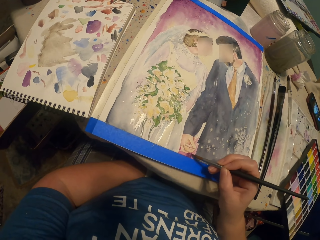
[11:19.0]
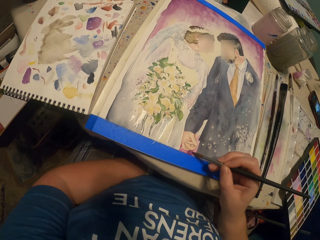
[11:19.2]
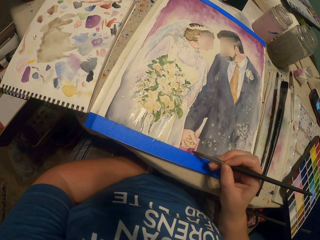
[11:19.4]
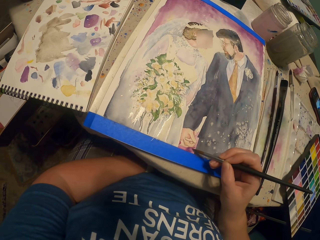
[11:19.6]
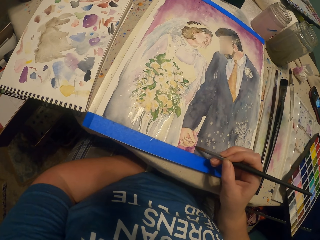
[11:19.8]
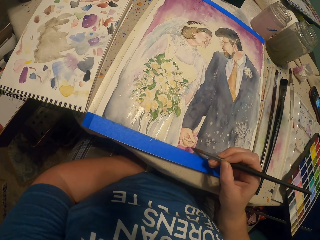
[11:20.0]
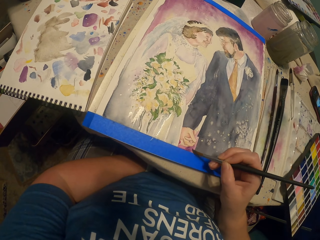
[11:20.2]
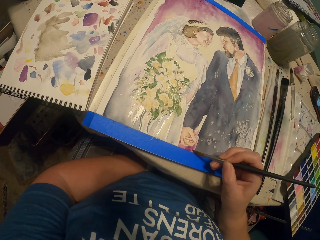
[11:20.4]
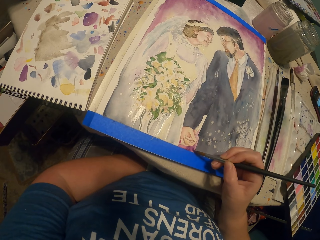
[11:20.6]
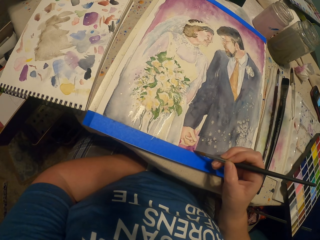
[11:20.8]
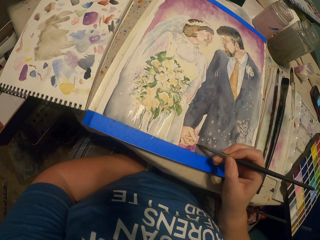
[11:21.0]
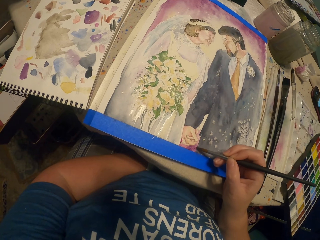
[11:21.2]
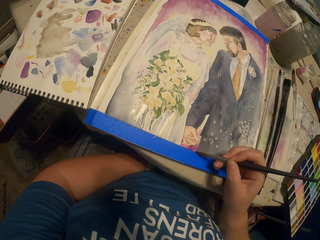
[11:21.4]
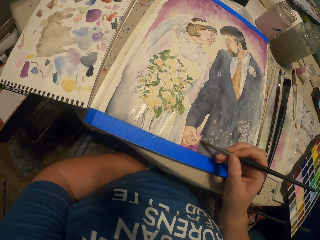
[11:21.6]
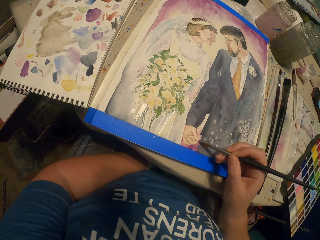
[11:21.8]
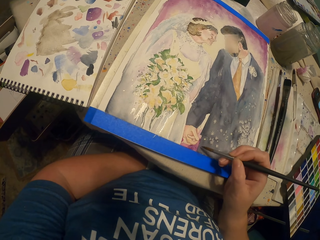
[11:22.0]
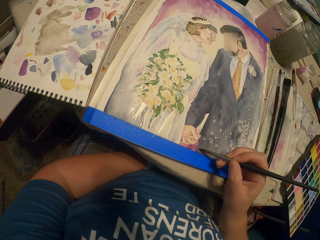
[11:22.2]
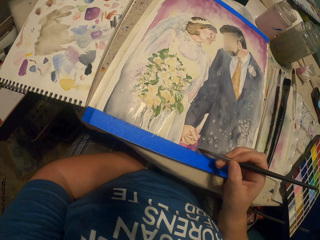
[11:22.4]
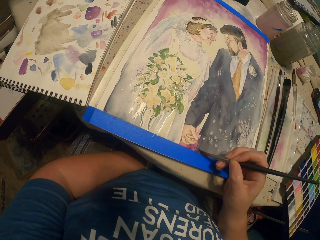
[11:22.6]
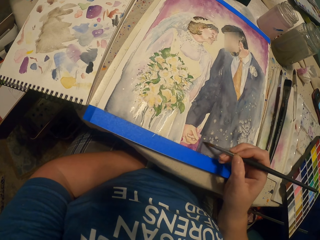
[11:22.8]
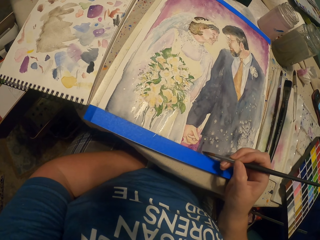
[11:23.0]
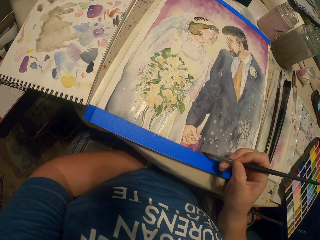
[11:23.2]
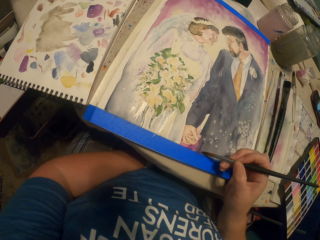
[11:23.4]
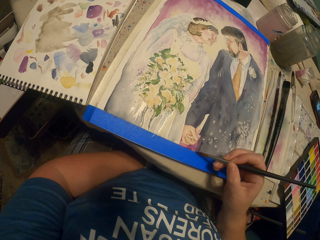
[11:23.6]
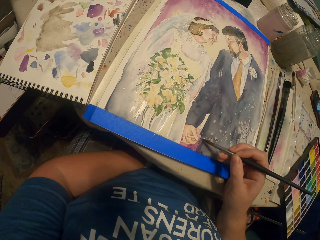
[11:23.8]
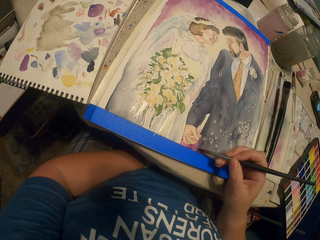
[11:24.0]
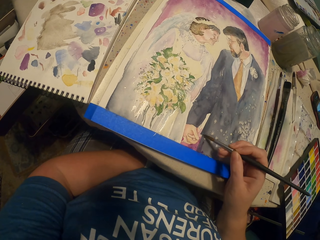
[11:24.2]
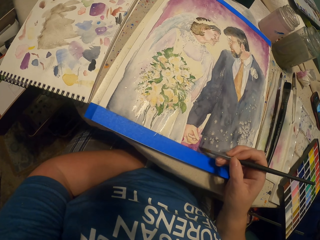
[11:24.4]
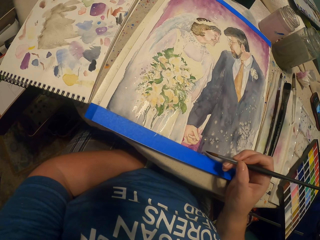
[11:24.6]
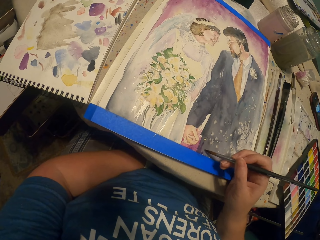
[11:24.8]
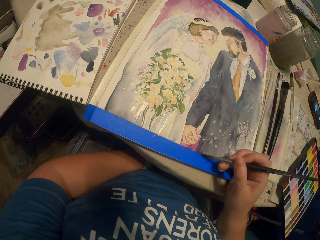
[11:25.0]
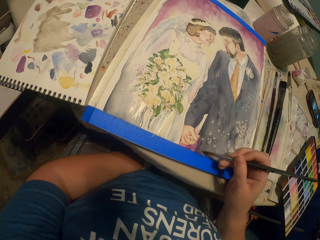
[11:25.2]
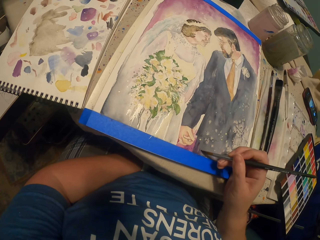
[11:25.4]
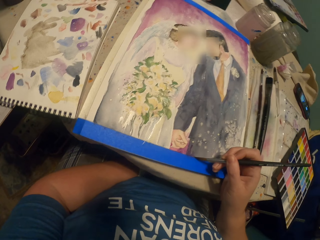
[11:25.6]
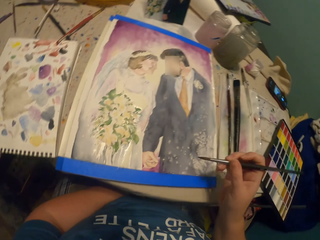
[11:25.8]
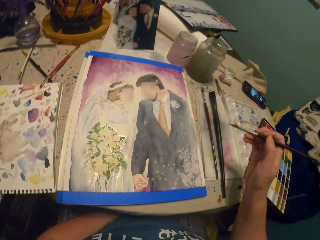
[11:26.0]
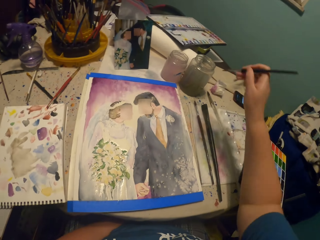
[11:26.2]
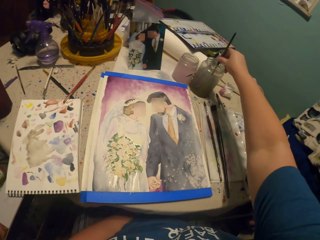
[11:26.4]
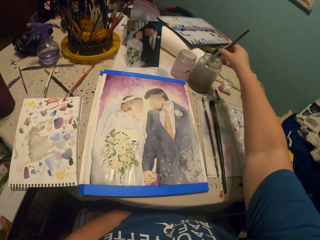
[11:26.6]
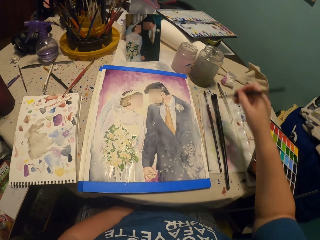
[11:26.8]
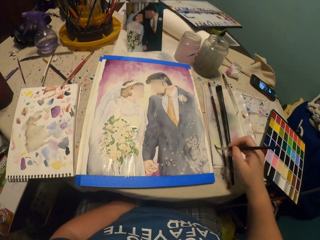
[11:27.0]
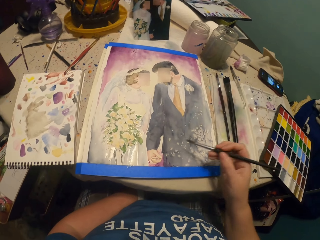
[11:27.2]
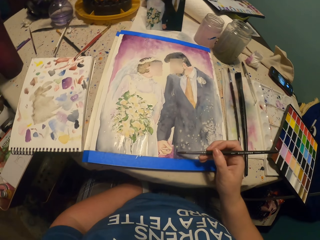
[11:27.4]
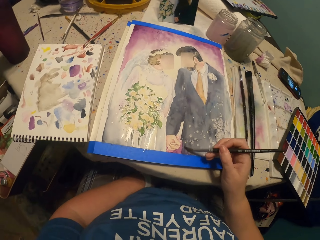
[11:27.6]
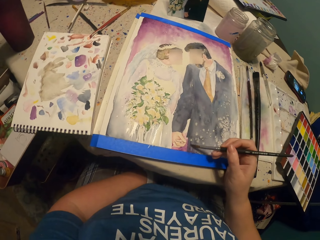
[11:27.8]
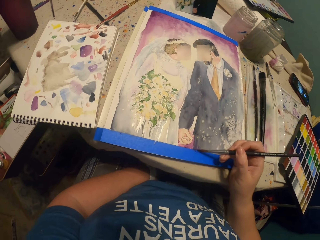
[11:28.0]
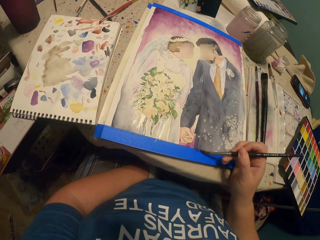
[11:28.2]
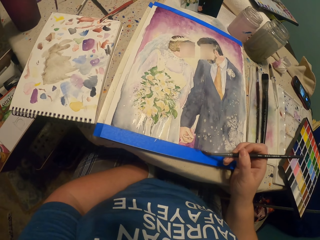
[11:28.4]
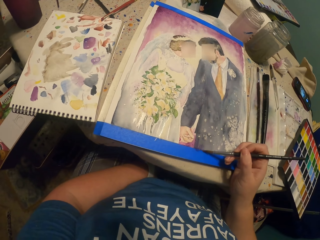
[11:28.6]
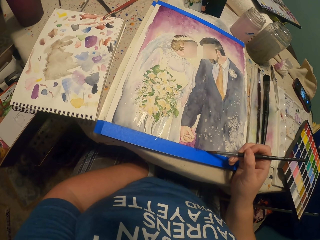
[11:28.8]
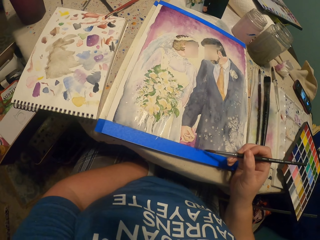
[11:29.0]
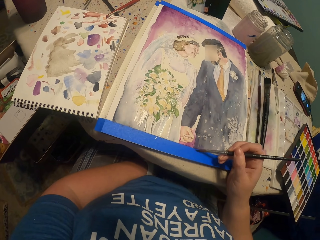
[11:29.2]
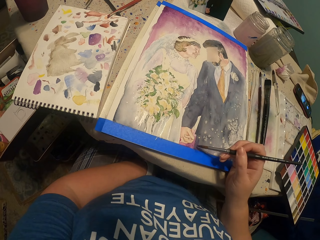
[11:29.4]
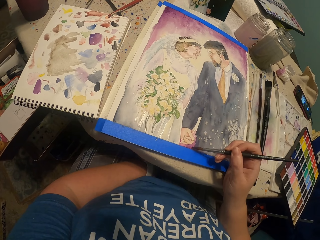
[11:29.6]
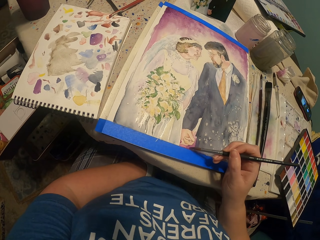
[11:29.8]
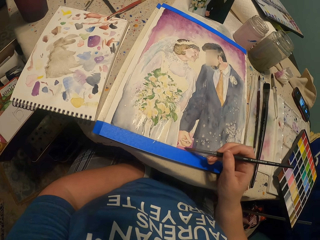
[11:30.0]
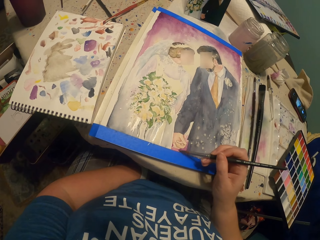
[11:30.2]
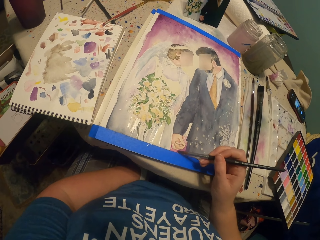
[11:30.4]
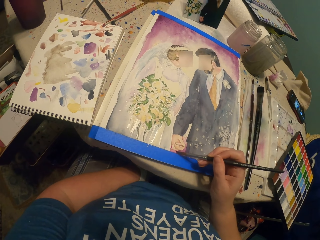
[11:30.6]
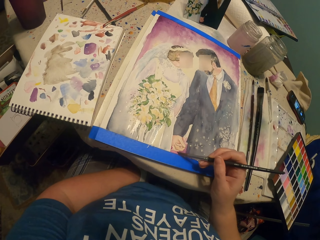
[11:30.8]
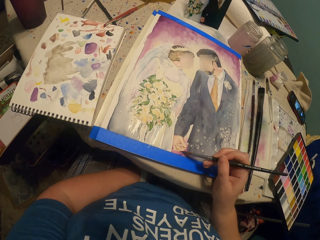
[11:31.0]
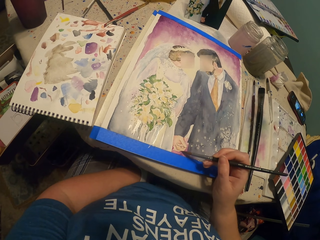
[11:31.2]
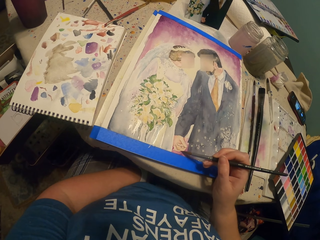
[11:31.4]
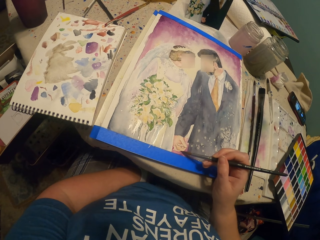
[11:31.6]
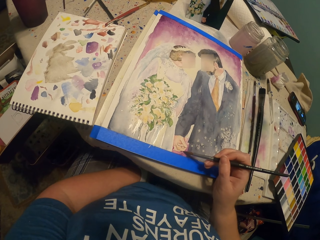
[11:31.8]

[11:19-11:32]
The camera wearer dips the paint brush or round brush in water. They tap a side. They paint the picture with the paint brush.

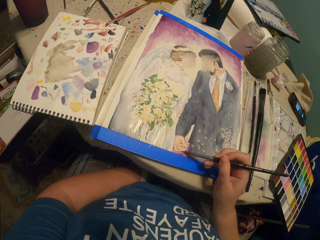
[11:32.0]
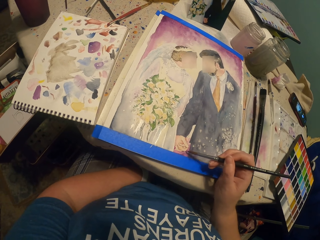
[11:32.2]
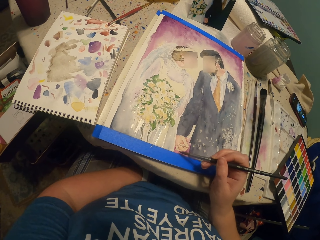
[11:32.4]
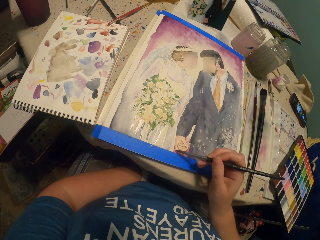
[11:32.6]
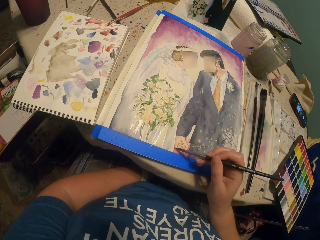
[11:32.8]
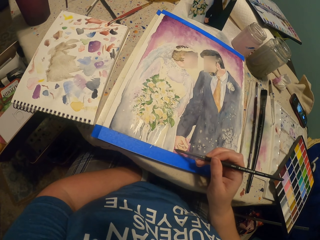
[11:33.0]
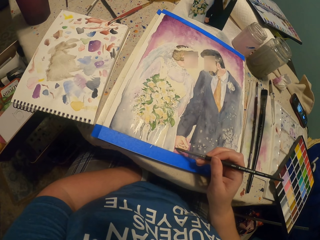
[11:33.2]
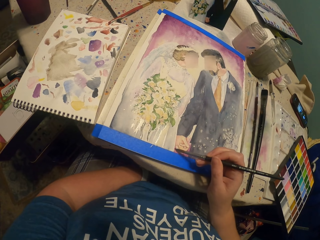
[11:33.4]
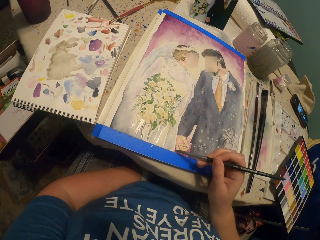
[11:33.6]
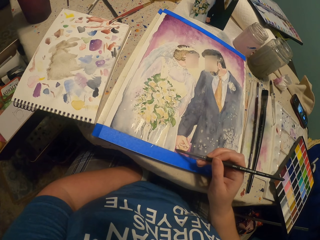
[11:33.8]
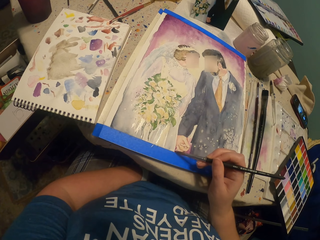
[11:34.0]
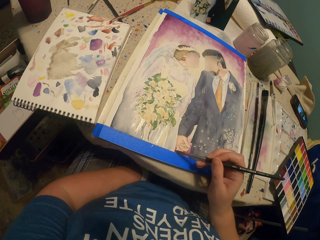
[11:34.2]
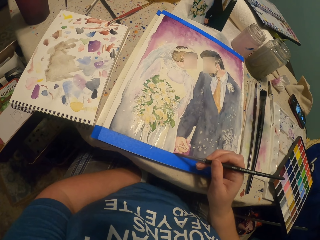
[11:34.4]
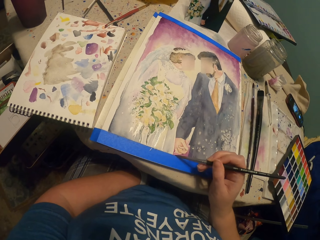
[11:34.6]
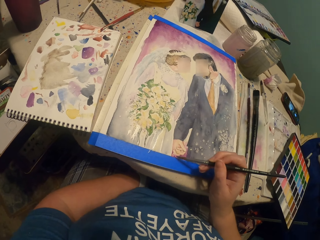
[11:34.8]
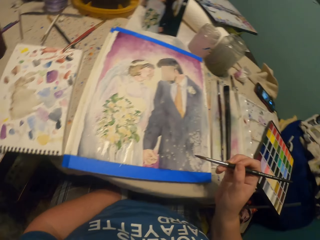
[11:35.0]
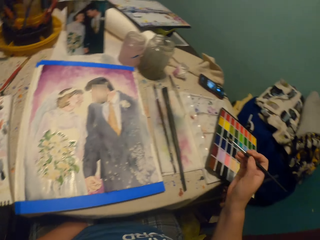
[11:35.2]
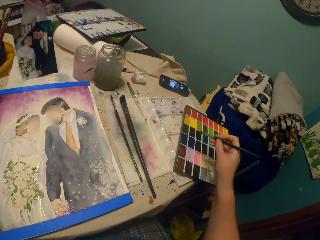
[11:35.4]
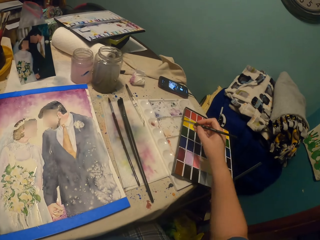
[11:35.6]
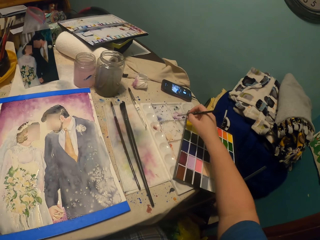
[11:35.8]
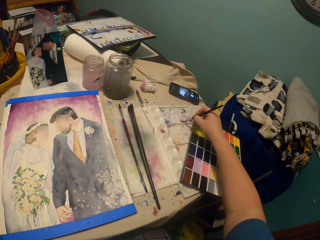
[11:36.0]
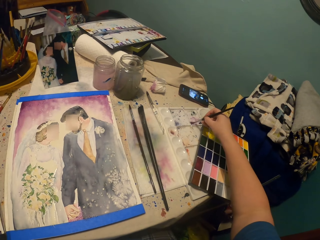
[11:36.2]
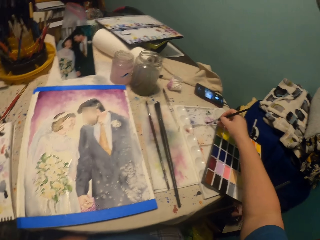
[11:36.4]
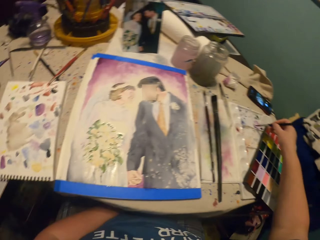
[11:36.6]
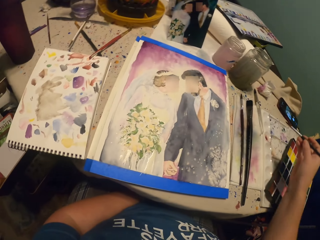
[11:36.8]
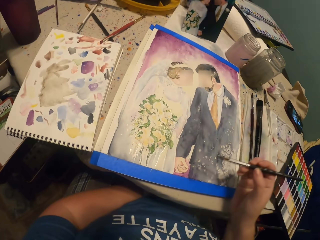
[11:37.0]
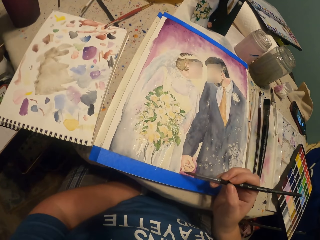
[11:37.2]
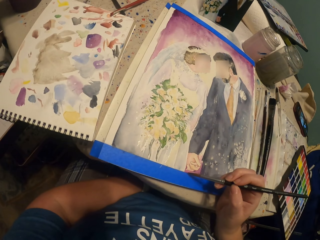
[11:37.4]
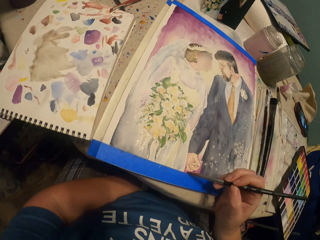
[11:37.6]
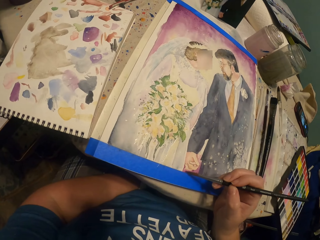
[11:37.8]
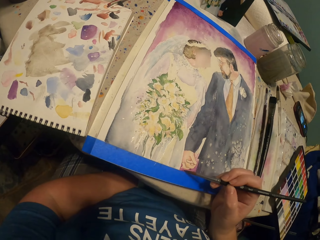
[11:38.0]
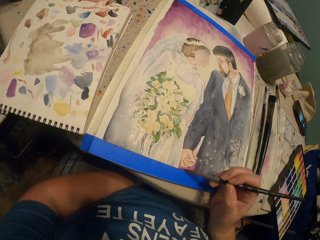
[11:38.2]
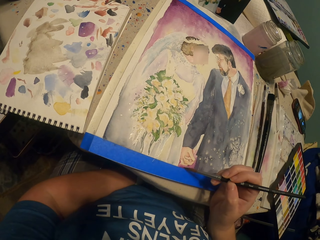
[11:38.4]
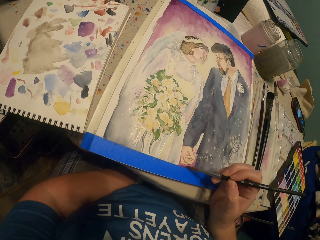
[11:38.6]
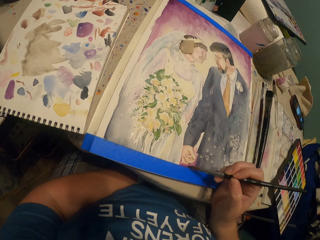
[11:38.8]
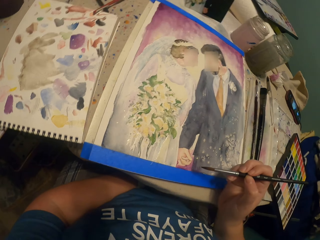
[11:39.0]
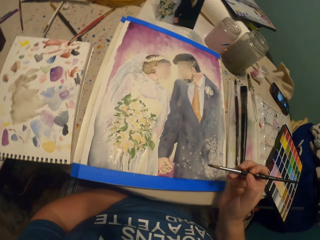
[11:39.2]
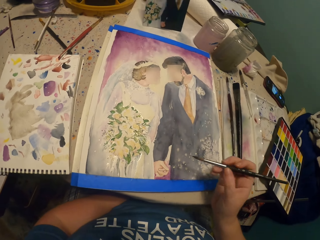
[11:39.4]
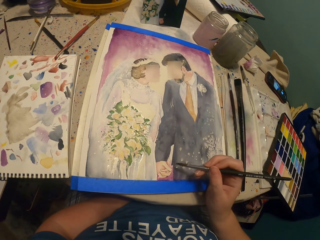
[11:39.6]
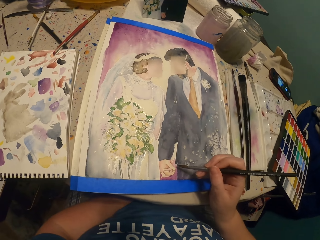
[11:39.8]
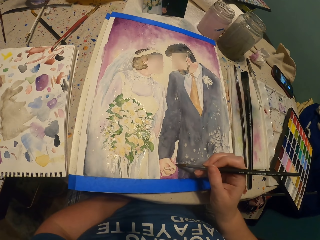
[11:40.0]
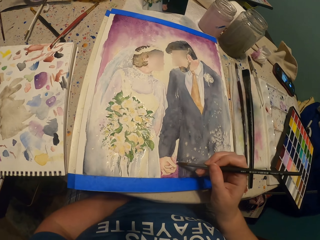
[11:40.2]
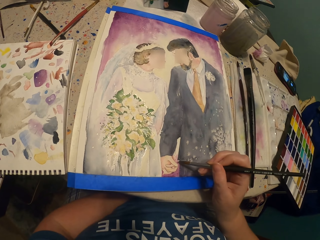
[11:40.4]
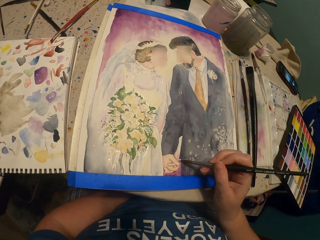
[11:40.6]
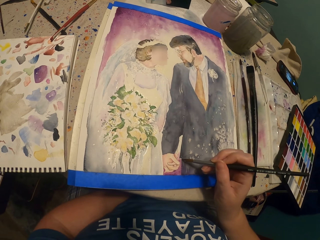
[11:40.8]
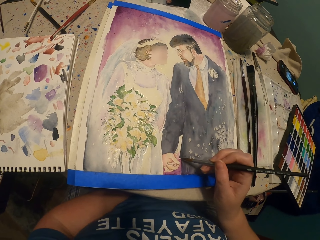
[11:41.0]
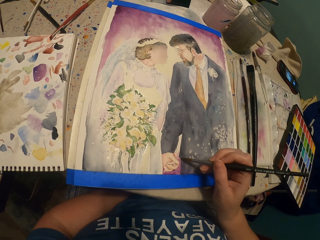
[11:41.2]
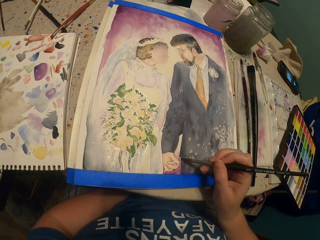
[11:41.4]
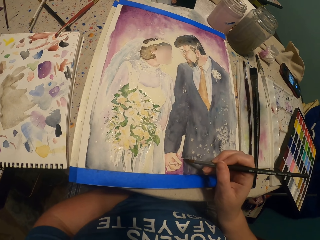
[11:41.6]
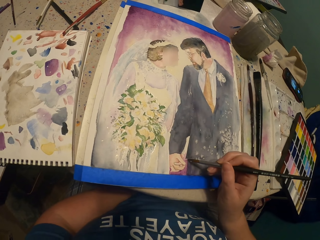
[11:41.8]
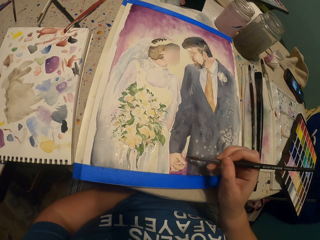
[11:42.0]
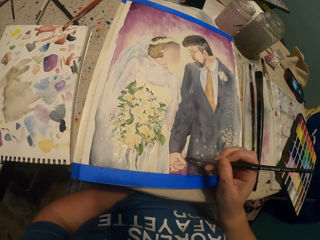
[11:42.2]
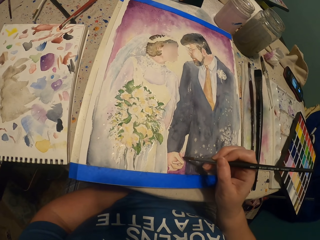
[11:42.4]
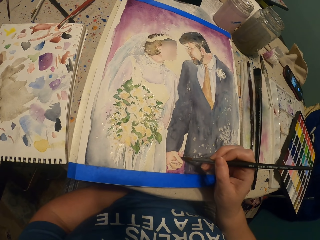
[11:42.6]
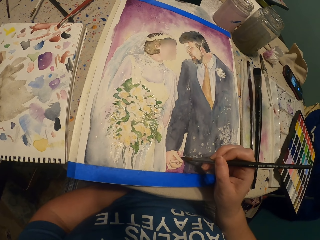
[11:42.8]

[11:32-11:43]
The camera wearer dips the round brush in paint. They paint.
